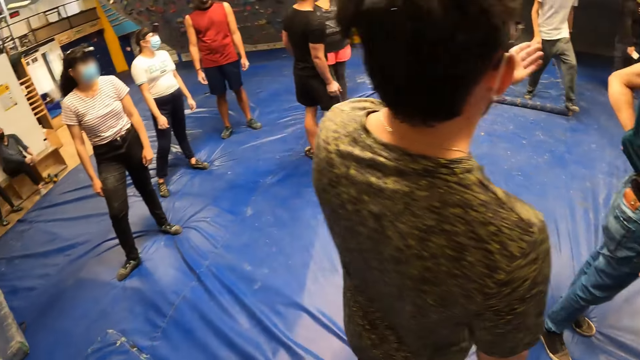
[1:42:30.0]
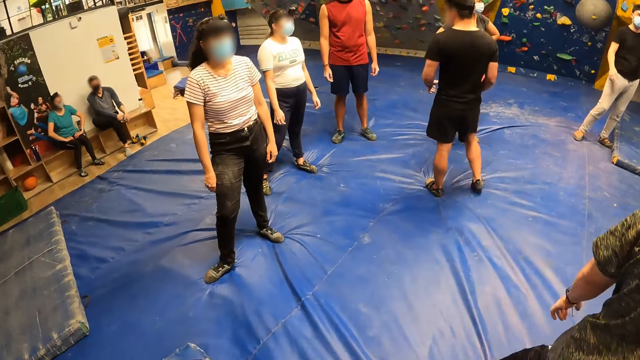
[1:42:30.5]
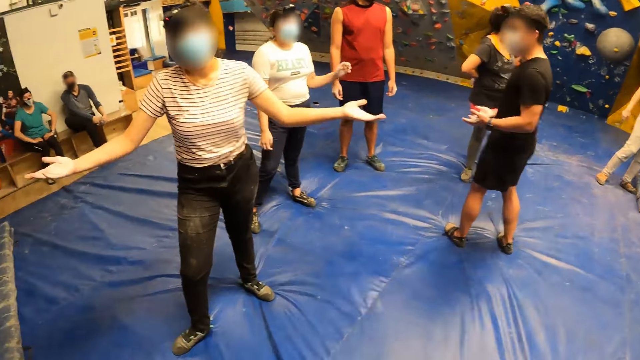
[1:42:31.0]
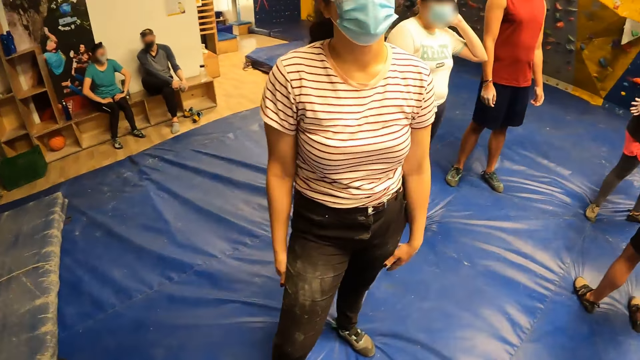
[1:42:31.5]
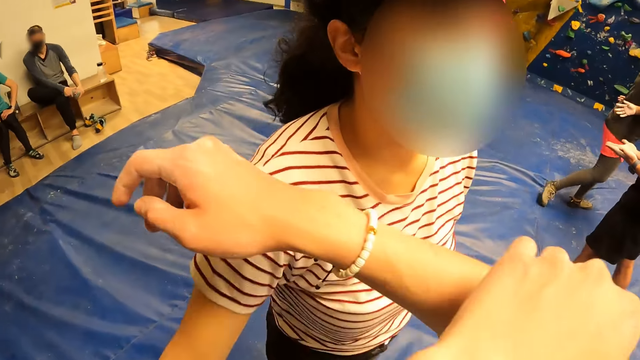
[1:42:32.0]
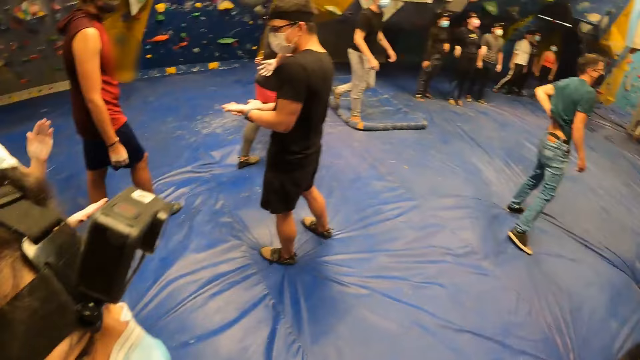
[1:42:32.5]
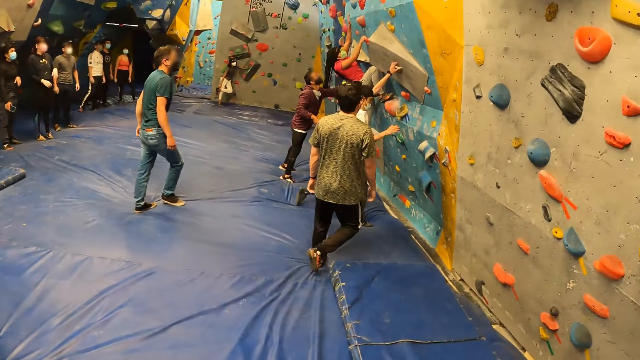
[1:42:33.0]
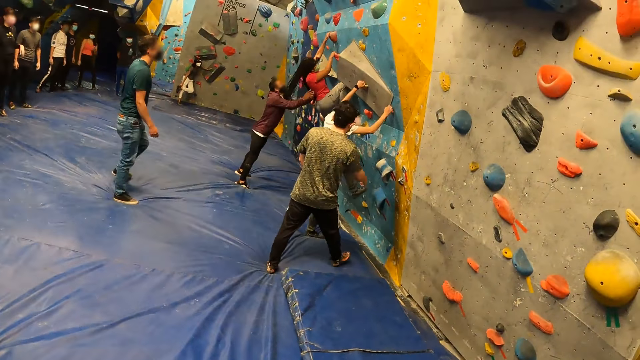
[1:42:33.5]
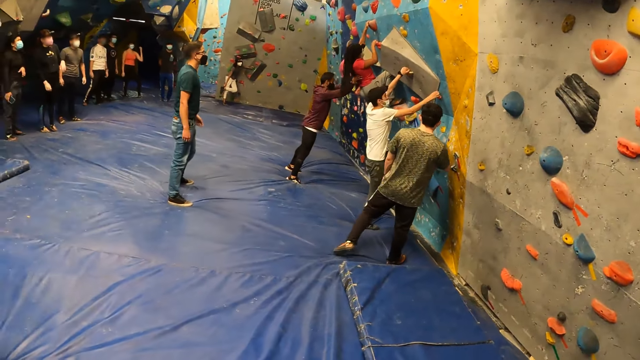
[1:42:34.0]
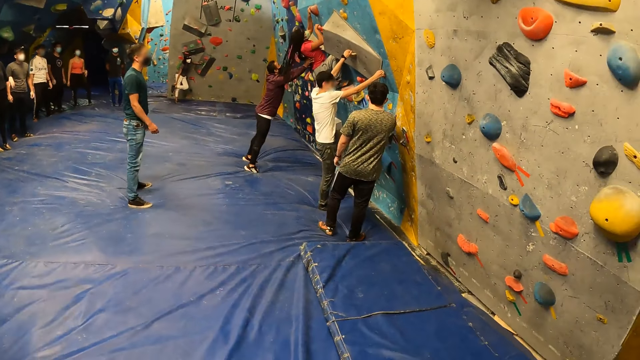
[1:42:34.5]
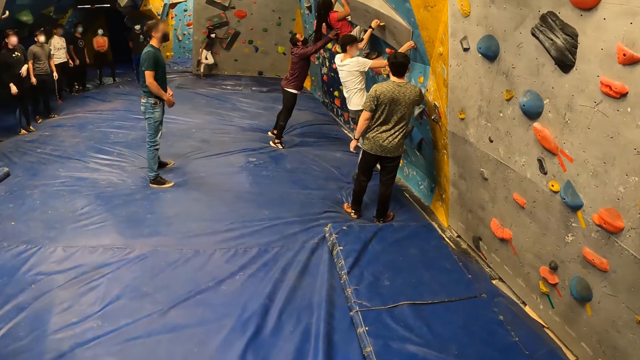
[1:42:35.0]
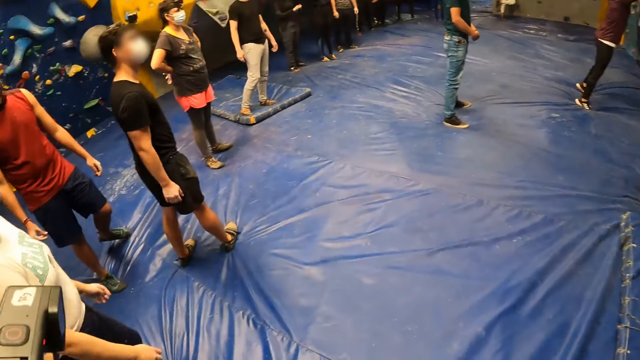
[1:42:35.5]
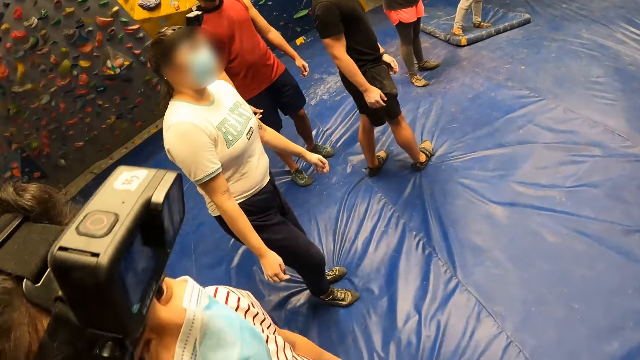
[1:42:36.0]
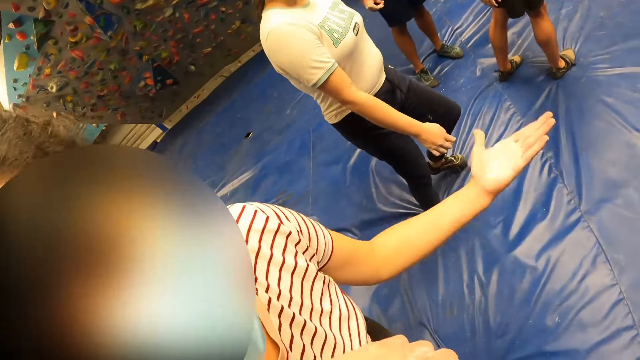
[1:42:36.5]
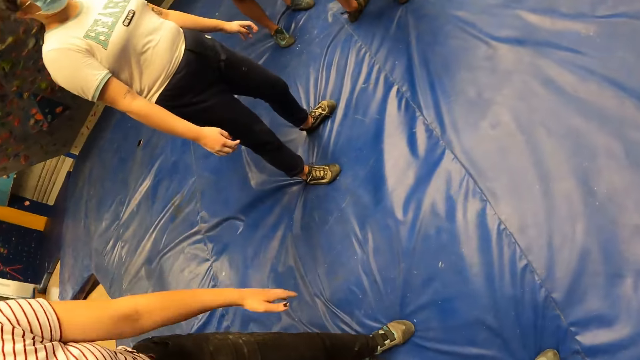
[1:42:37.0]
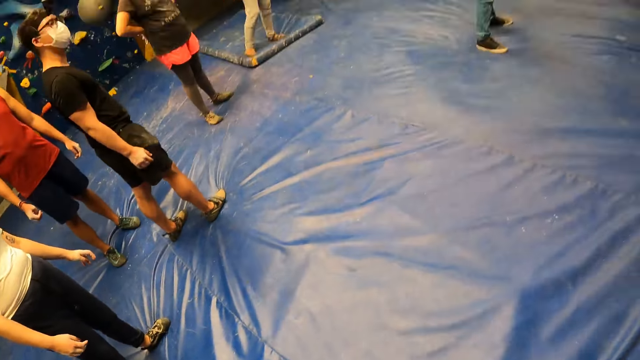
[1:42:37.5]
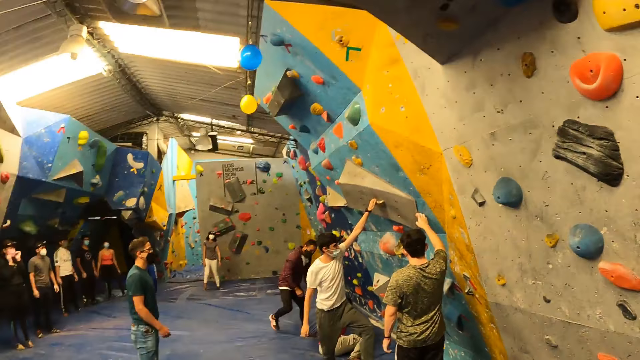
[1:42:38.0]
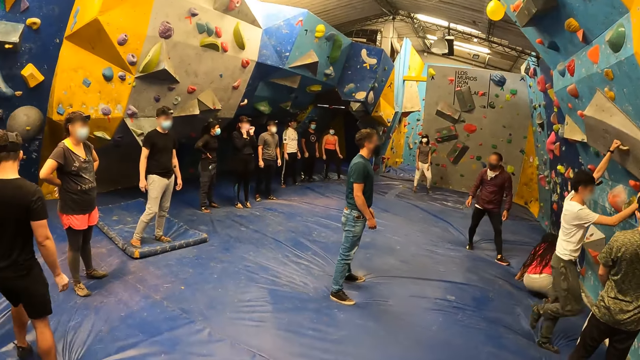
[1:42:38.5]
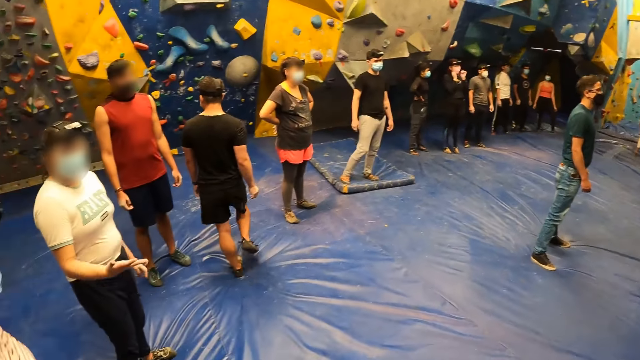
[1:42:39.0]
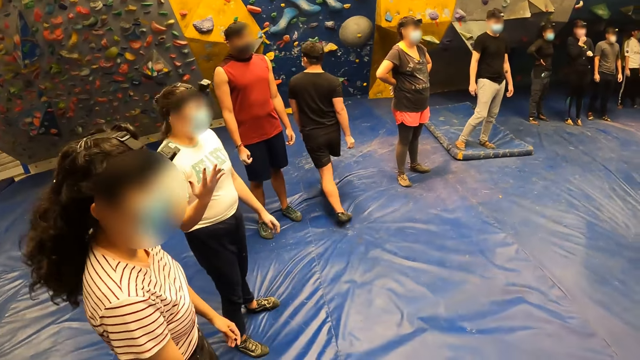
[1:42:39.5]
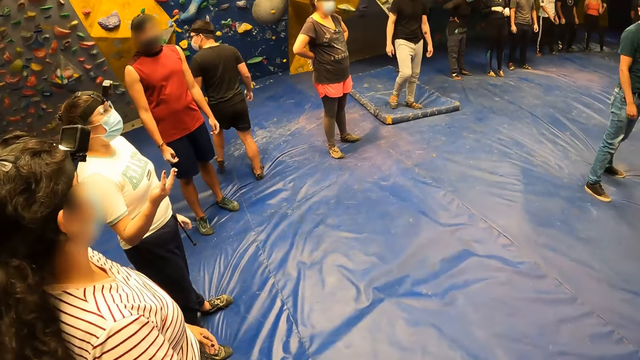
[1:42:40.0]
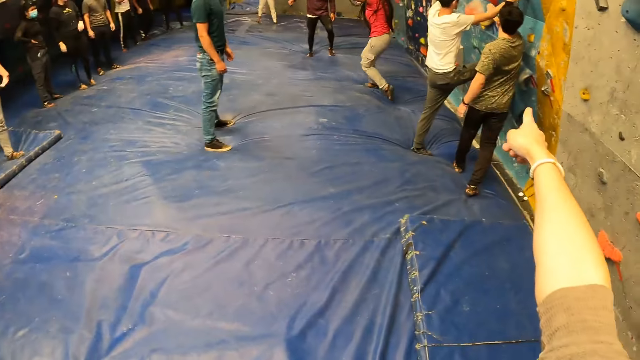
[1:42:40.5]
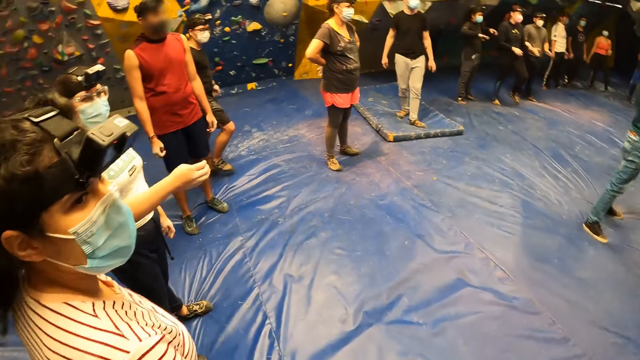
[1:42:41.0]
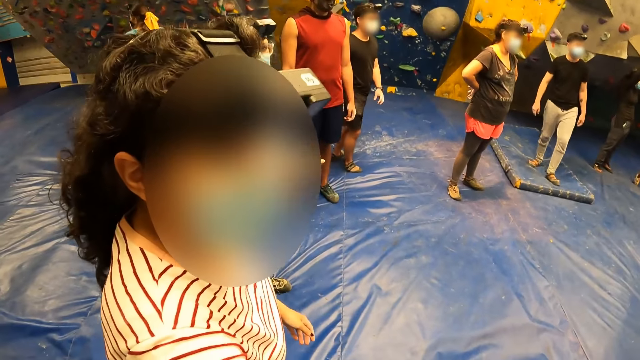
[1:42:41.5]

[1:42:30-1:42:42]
The camera wearer walks around the boulder gym. He places his right hand on a woman. He converses with the woman. He looks around the boulder gym. The group of people climb the rock wall. The camera wearer converses with the woman.

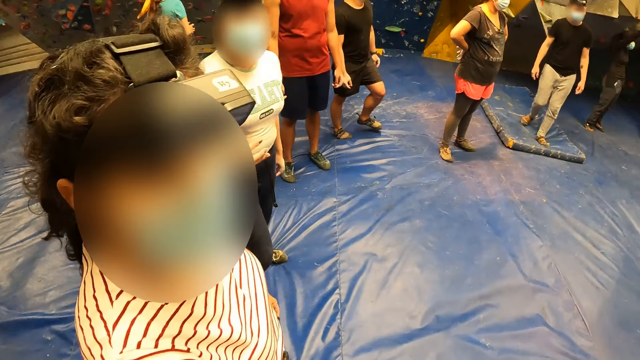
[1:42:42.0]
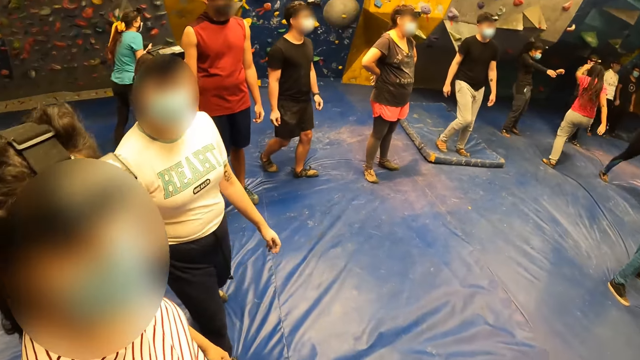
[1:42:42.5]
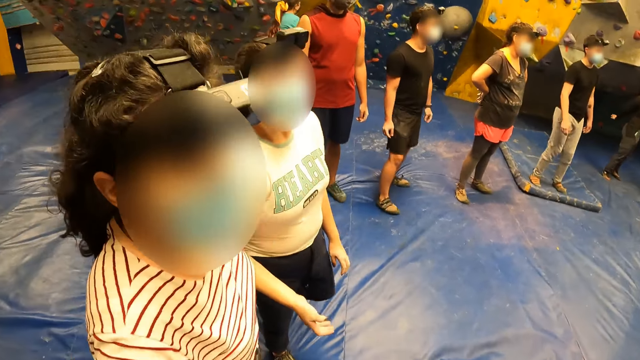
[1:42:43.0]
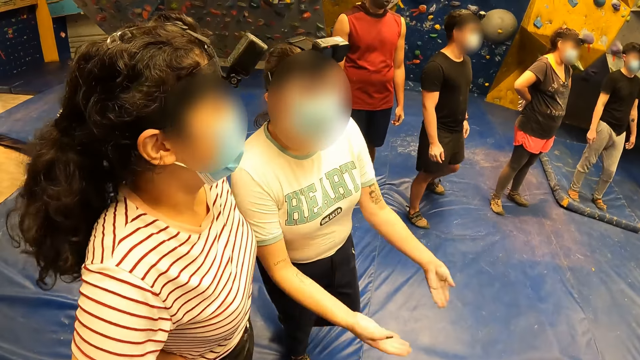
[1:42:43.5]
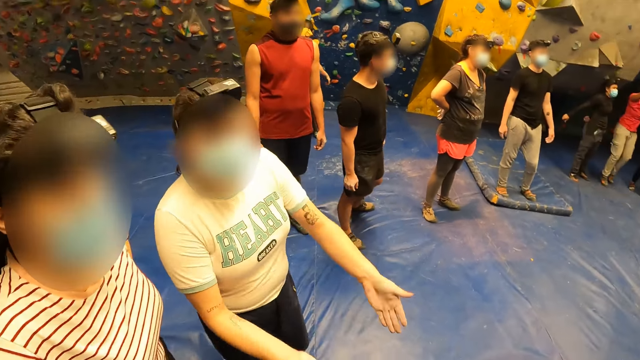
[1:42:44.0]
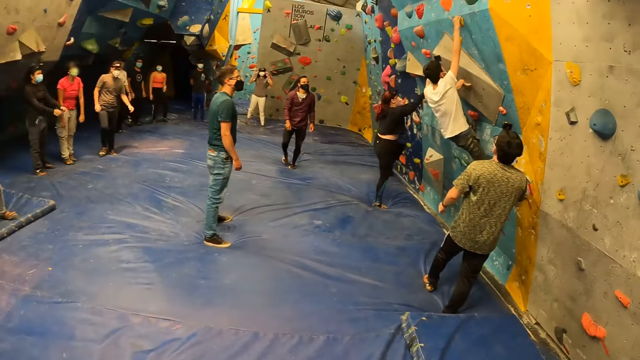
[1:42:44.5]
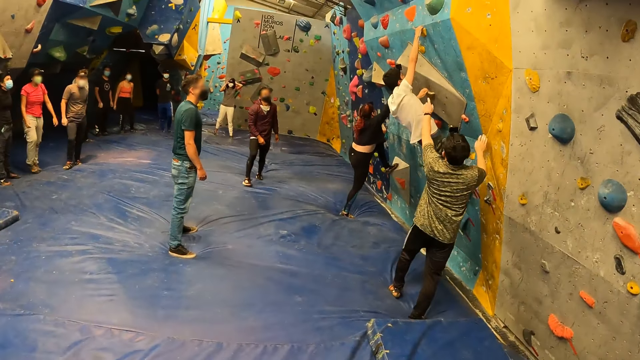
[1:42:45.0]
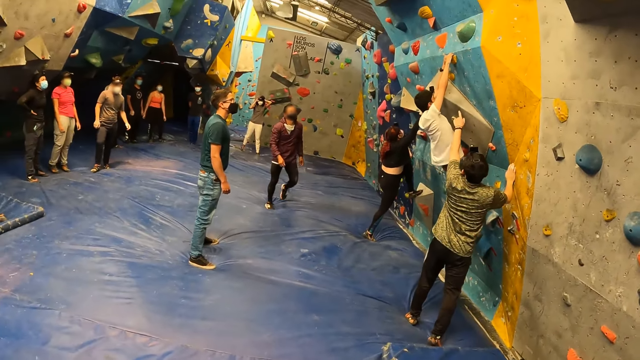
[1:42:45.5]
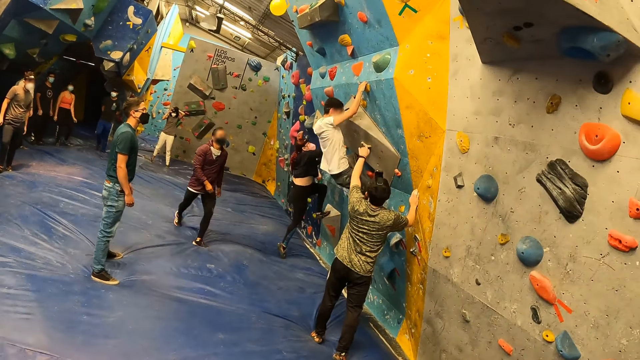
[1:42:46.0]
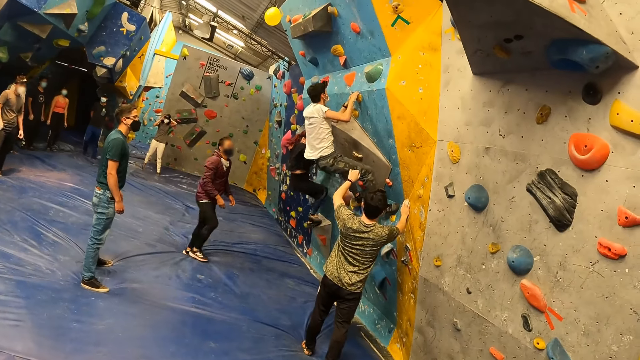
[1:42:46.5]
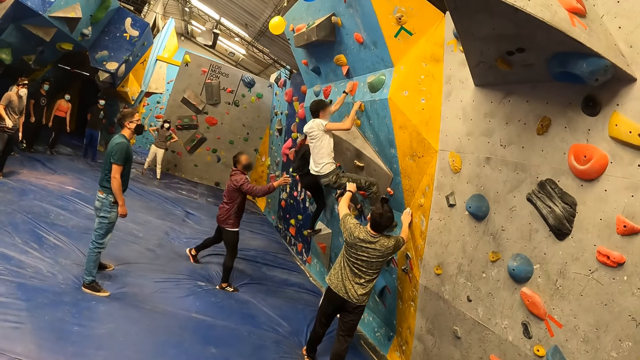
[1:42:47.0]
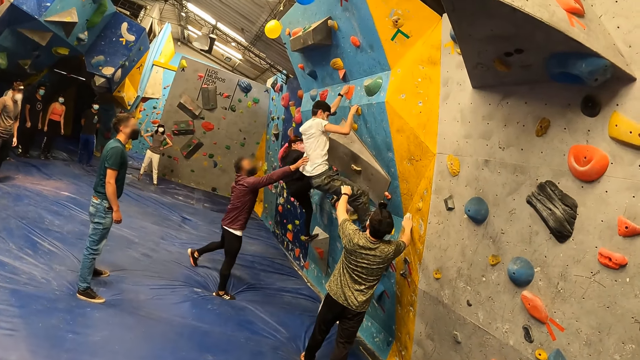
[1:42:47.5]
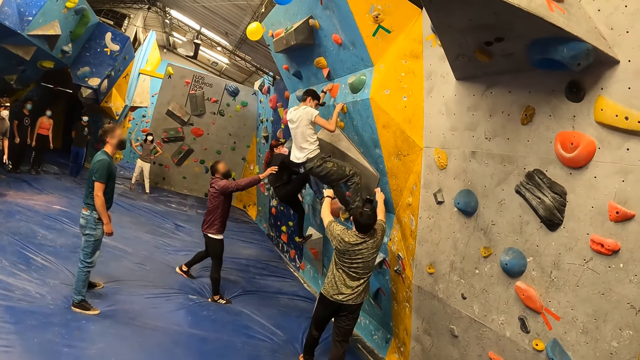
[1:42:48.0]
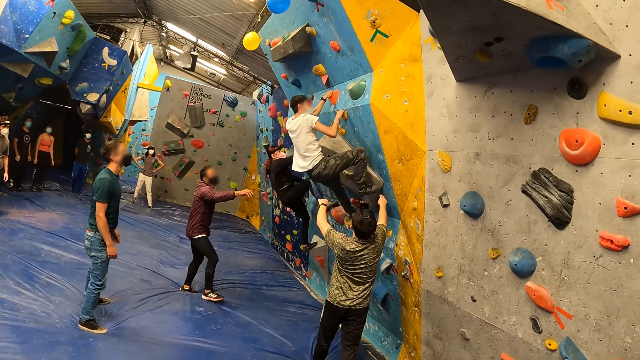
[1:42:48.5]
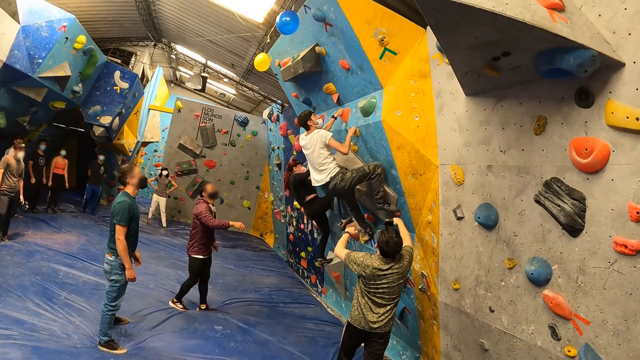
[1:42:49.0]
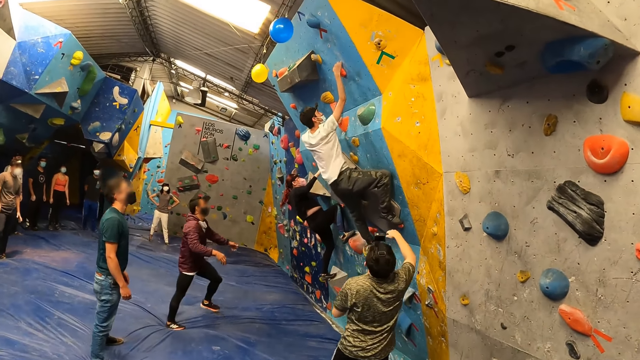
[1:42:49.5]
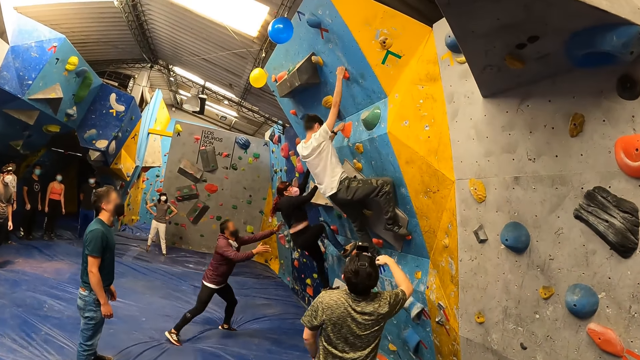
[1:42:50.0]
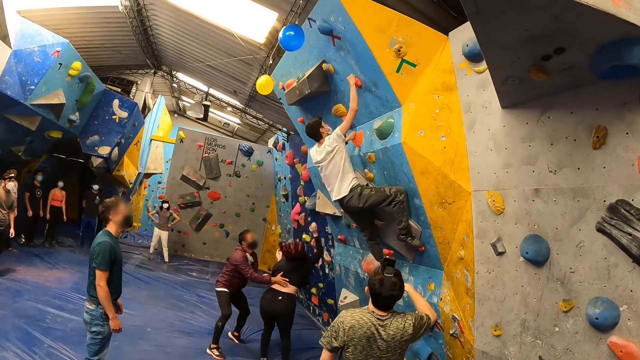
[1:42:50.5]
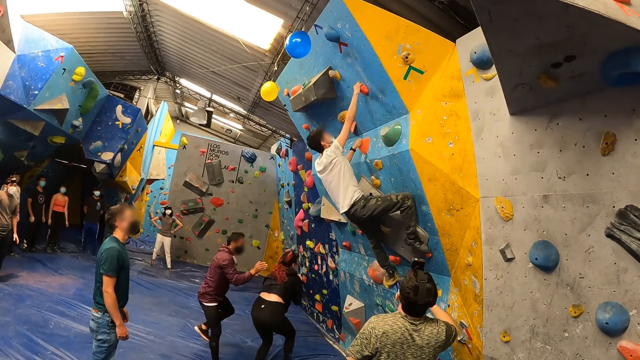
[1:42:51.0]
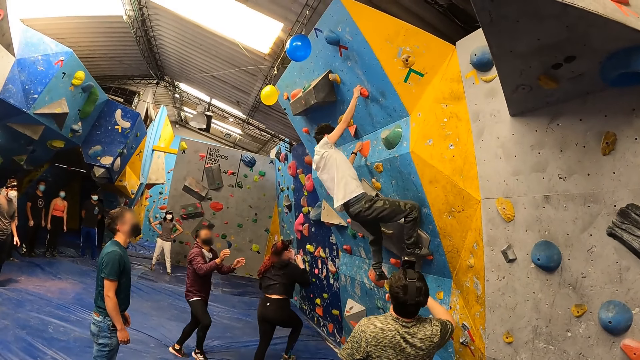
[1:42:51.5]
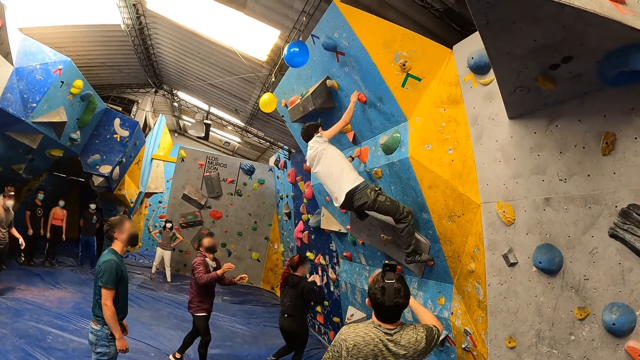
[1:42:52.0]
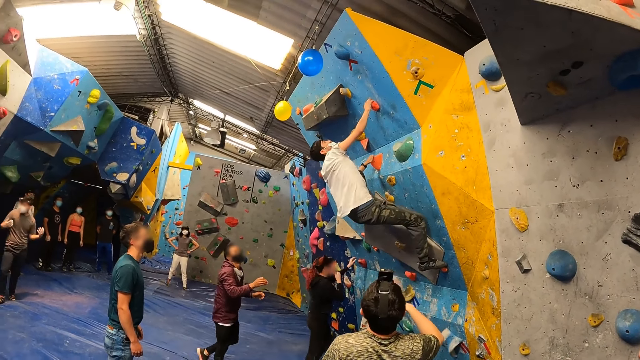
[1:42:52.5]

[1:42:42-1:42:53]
The camera wearer stares at a crowd.
